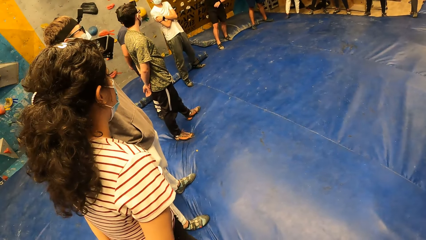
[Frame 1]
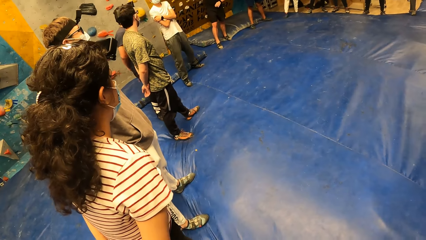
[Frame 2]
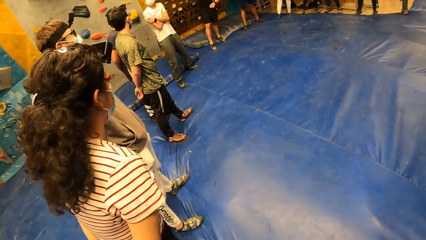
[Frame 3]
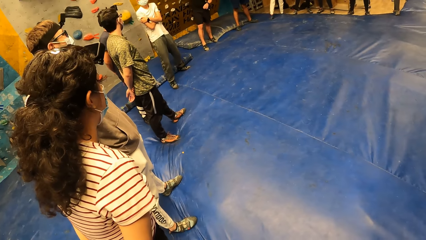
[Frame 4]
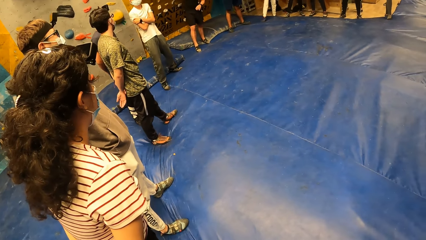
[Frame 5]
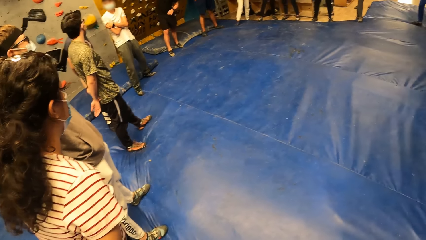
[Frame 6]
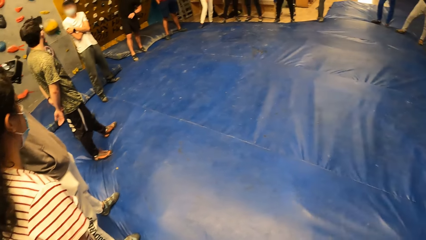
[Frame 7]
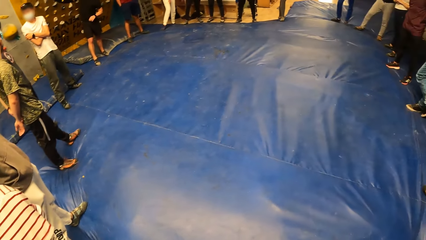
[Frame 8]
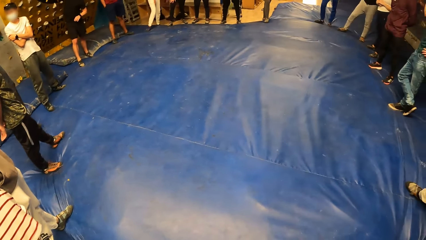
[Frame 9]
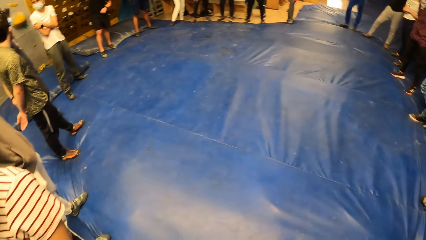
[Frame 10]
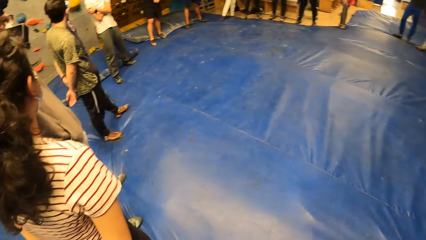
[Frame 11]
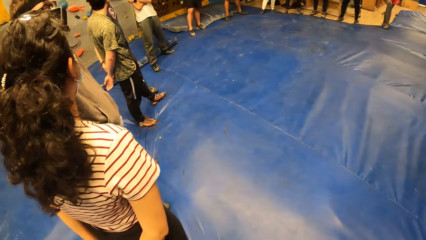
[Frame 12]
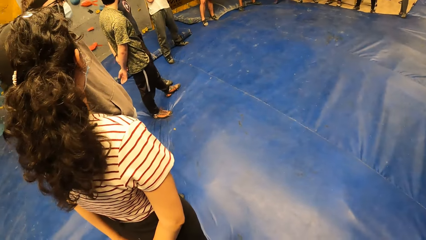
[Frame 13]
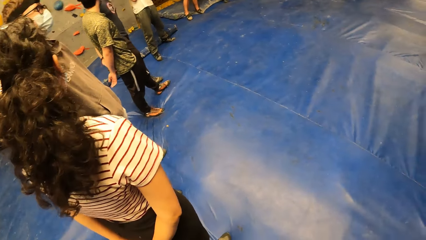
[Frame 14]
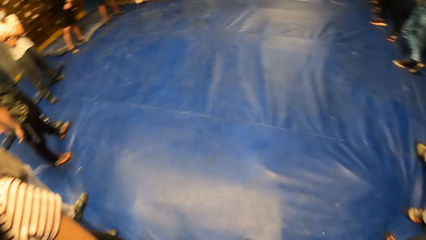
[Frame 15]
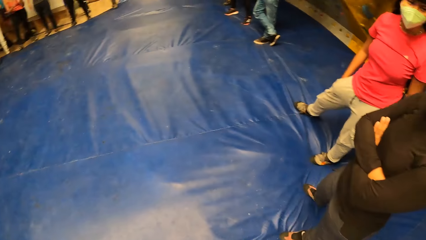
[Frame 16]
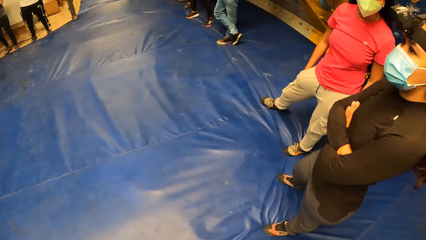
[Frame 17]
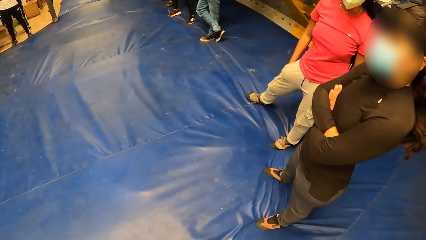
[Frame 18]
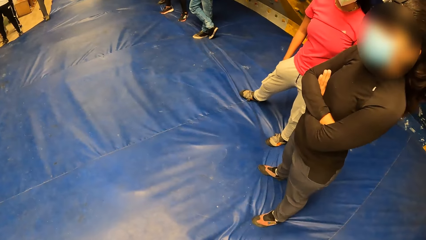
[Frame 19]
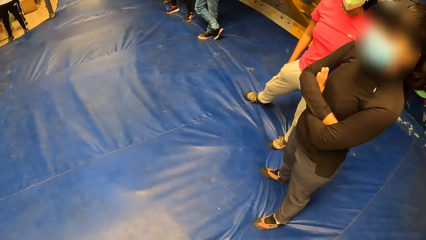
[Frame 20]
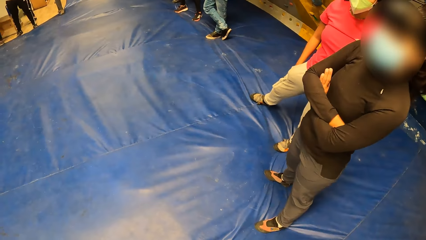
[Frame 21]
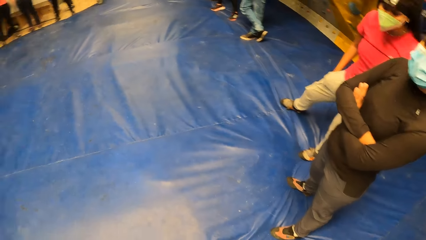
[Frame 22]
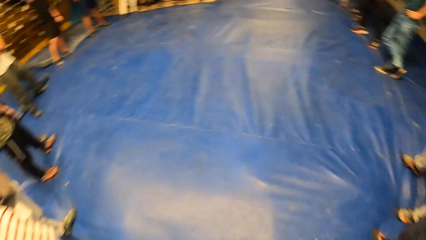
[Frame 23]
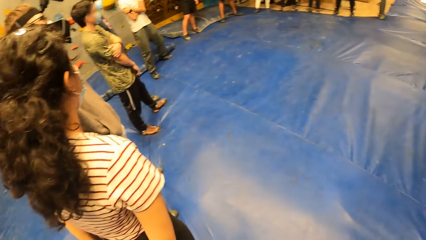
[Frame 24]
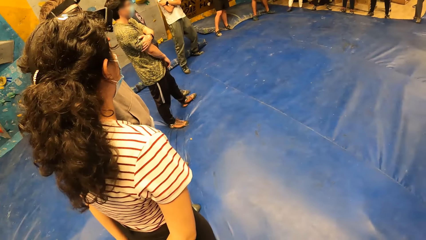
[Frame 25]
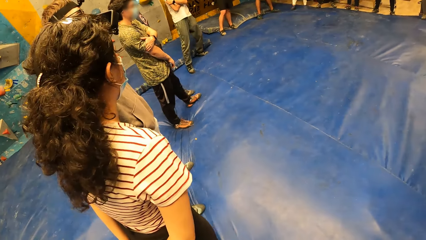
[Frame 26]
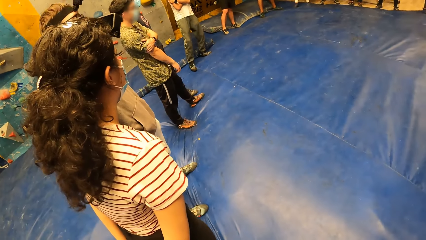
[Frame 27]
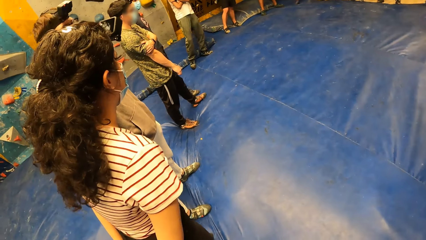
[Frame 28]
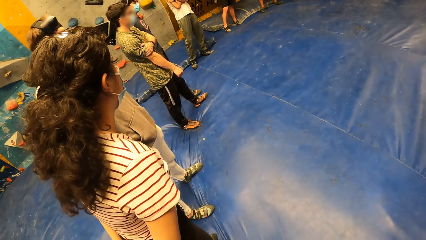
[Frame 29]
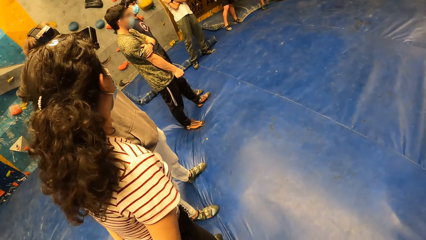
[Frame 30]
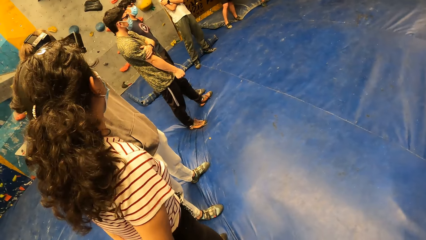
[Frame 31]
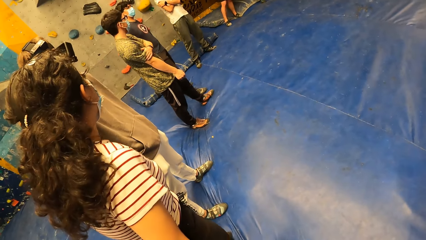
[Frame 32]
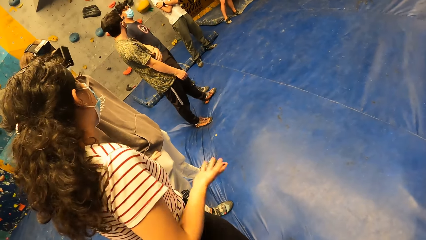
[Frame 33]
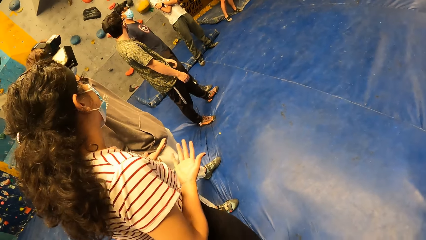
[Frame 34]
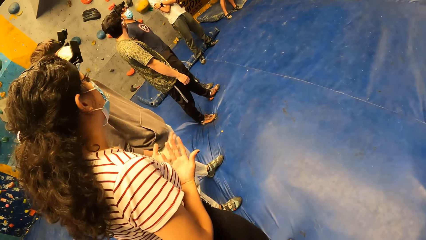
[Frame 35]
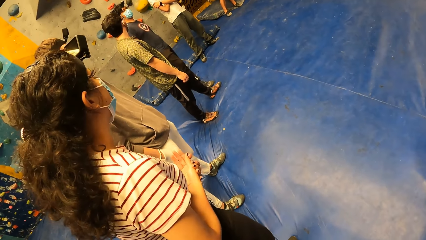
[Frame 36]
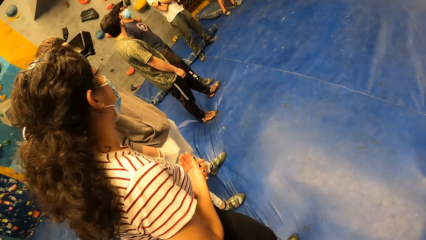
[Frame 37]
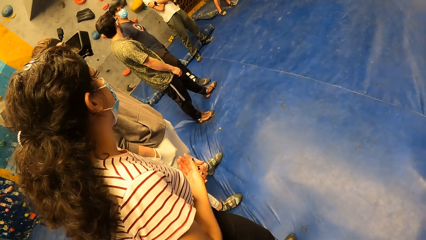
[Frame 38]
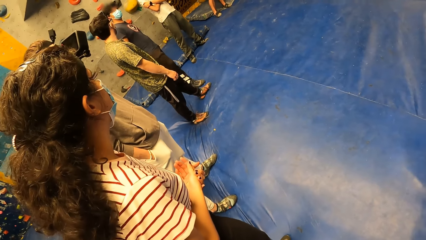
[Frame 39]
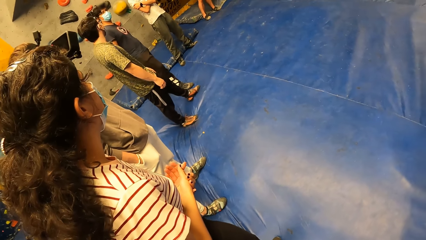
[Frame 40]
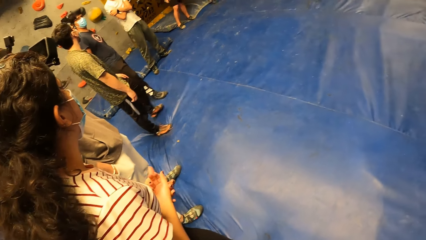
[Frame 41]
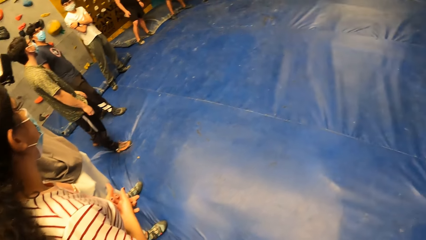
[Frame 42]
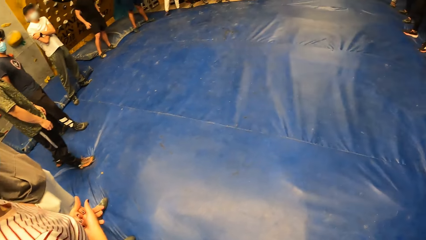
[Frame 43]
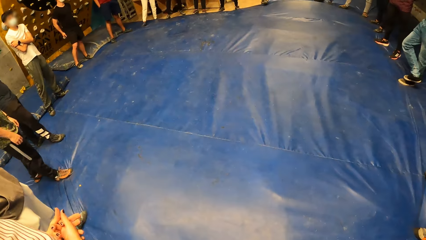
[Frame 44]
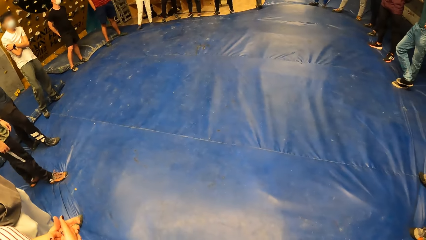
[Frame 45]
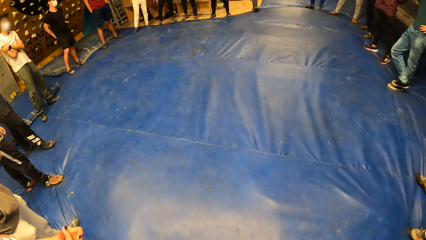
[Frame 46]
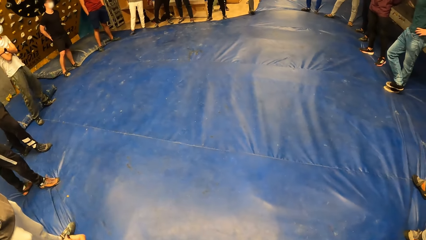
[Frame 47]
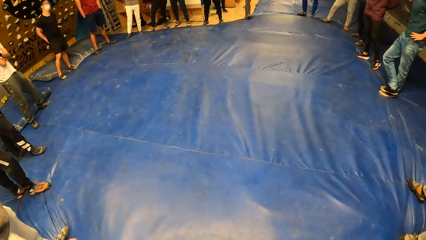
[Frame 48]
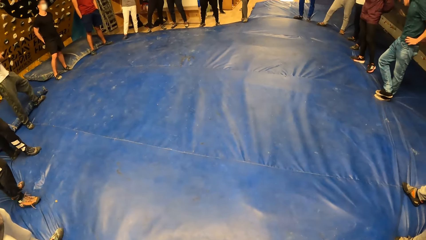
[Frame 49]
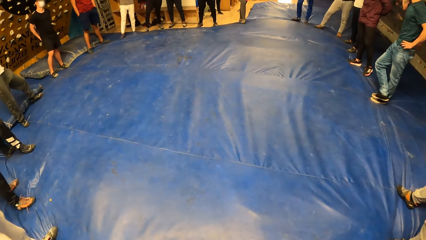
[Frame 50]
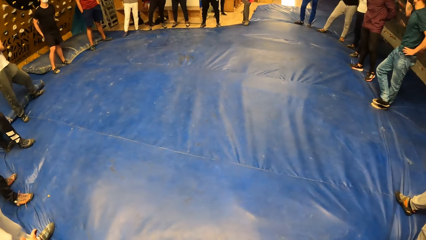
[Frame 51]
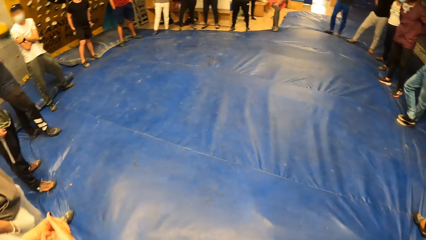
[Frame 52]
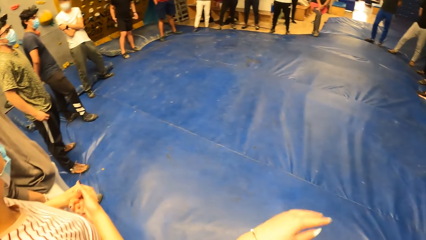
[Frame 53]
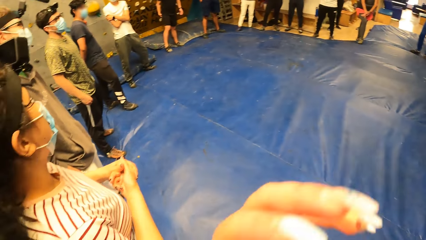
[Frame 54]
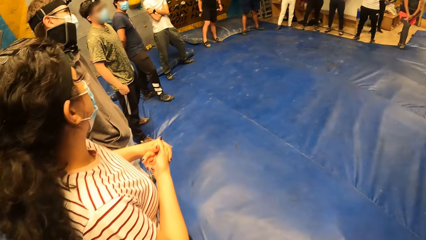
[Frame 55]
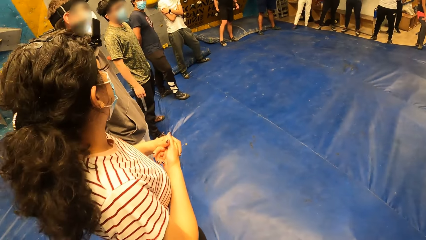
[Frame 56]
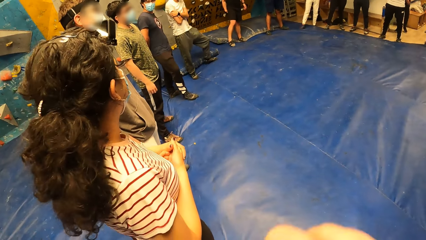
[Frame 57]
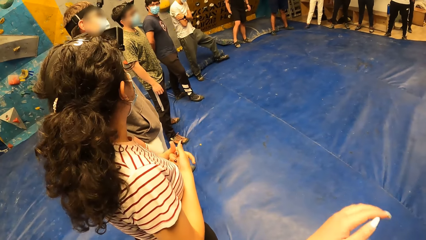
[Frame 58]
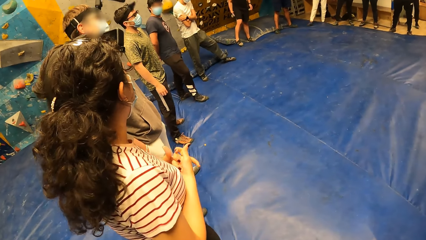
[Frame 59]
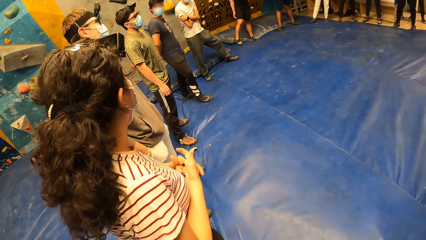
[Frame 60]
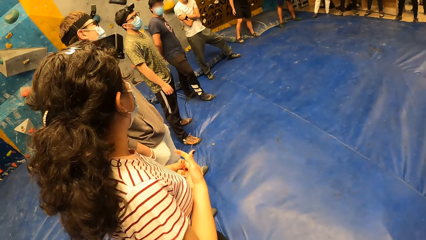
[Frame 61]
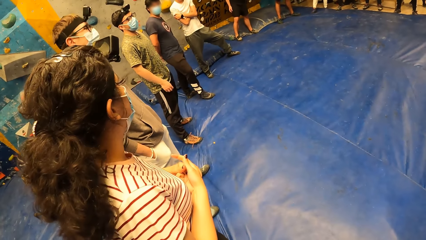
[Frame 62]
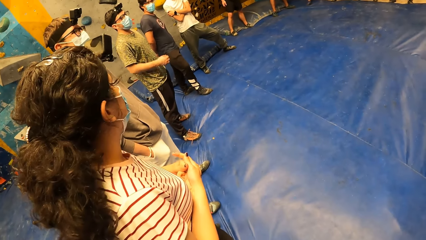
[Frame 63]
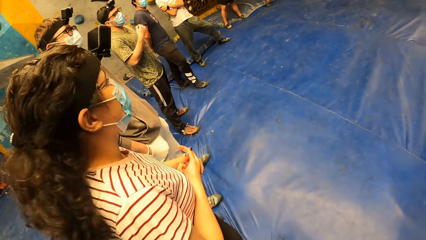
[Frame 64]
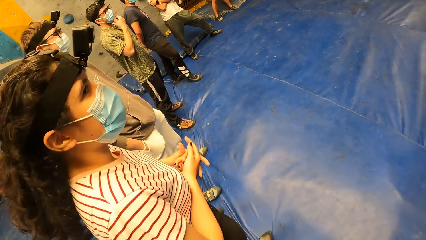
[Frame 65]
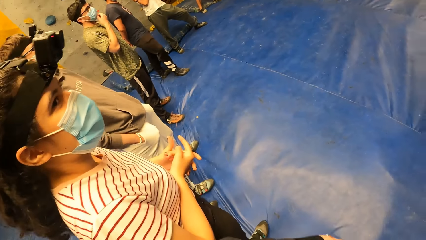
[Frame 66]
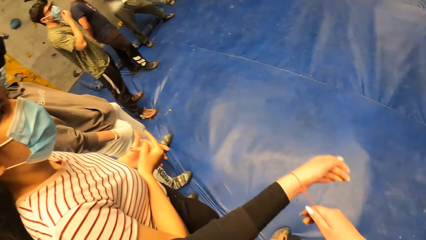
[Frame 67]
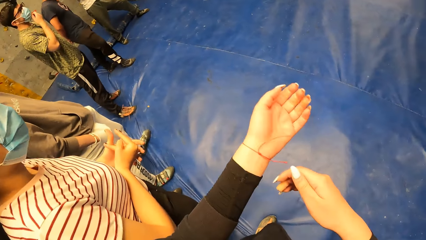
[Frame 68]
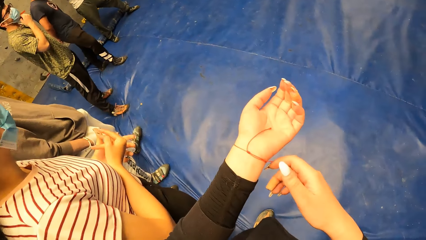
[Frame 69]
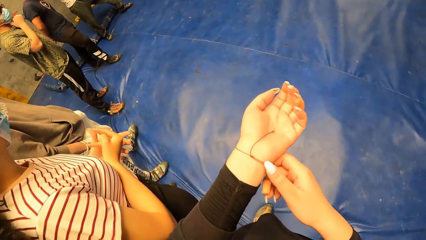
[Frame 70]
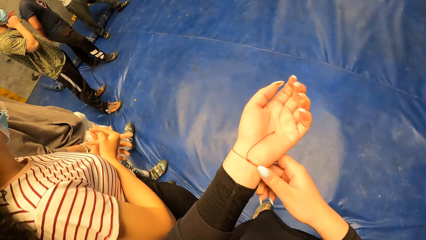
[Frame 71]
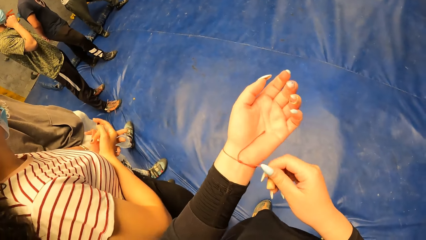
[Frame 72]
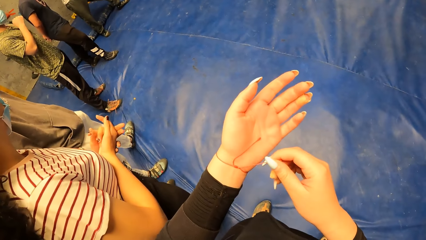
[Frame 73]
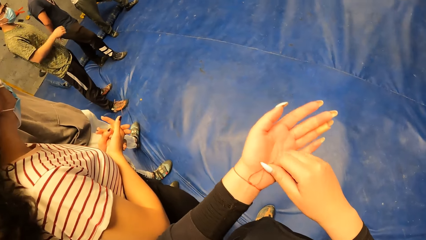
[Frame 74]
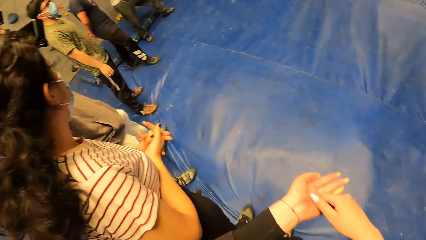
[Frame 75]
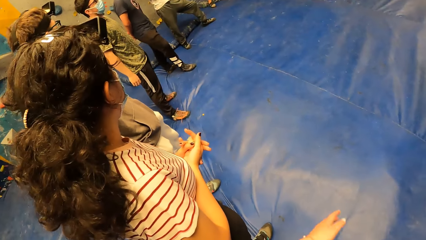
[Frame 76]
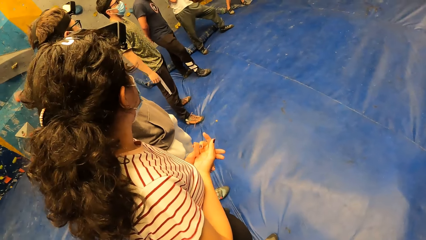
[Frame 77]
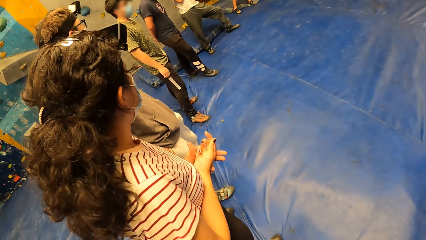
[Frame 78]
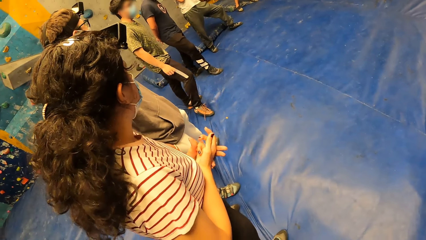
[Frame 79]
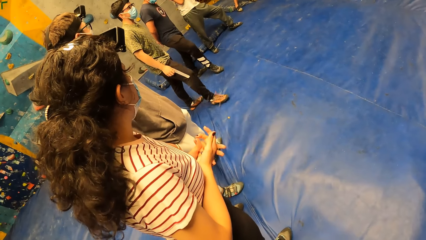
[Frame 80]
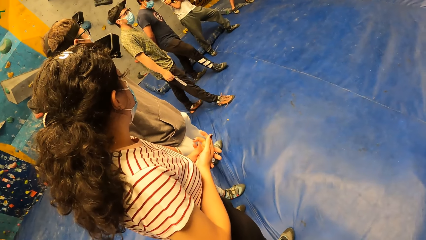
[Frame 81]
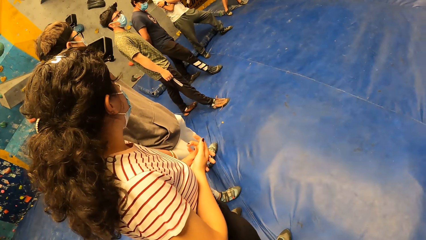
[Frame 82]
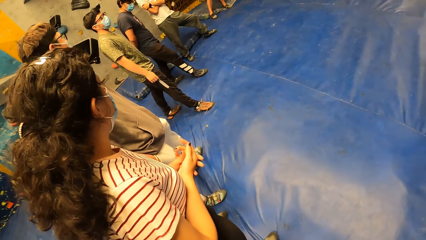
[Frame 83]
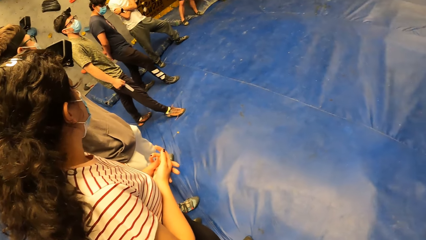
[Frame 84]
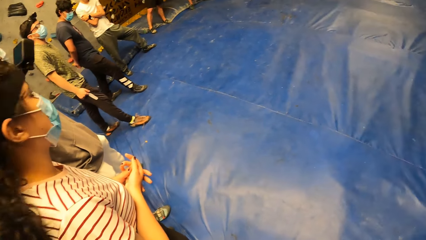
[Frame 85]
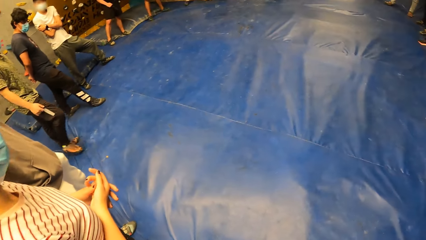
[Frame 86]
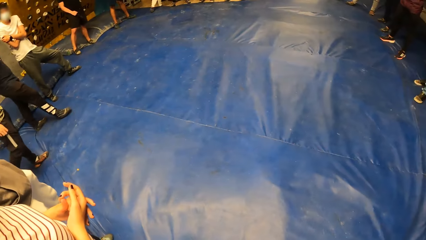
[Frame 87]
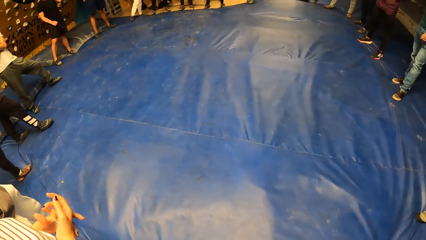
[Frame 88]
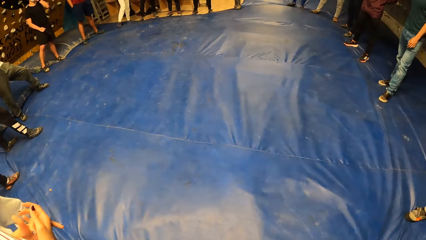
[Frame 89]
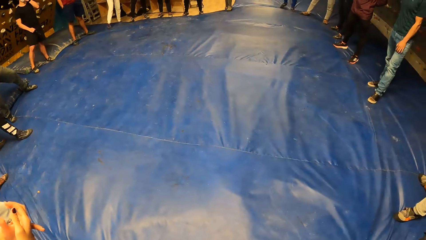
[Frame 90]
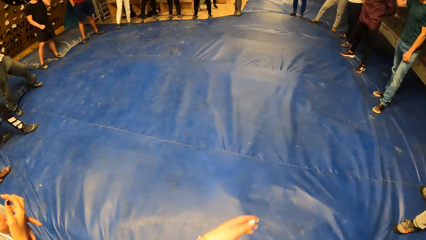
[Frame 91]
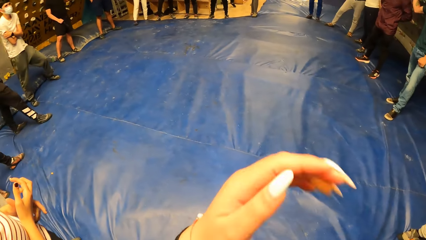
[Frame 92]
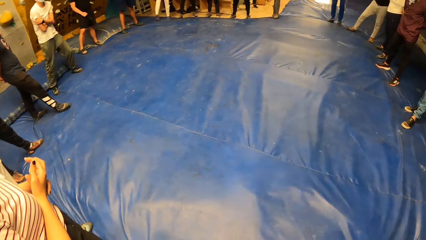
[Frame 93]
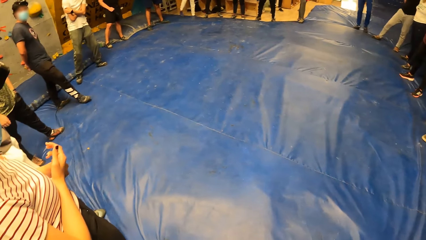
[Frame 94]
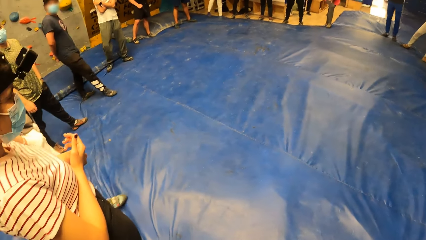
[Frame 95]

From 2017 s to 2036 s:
The camera wearer adjusts a thread around her left wrist with her right hand. She holds a bracelet on her hand.
